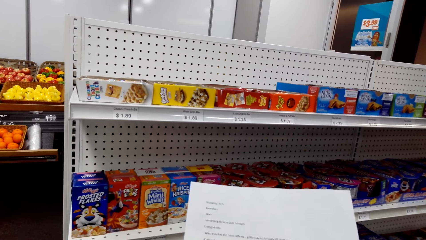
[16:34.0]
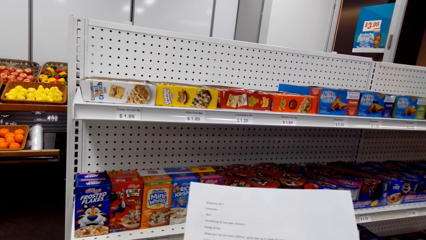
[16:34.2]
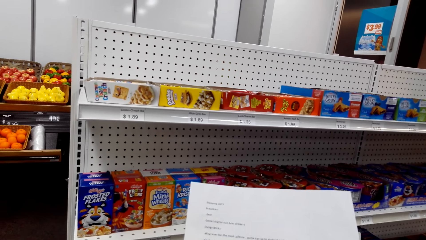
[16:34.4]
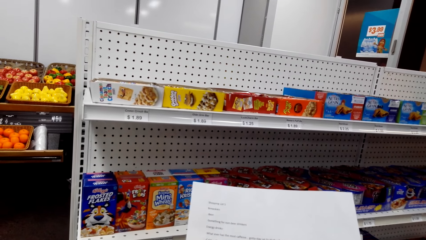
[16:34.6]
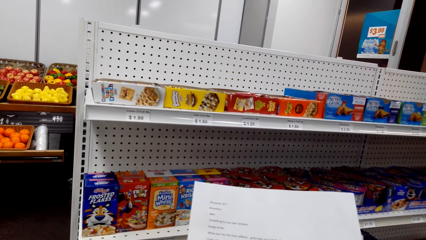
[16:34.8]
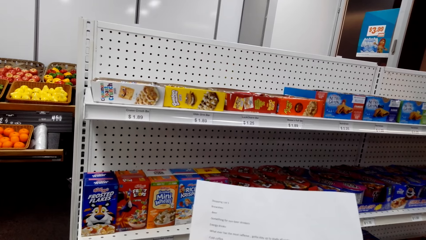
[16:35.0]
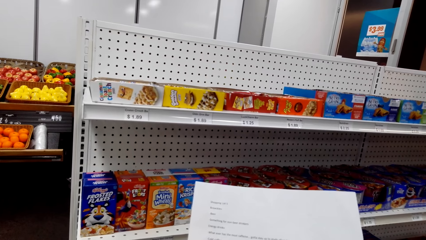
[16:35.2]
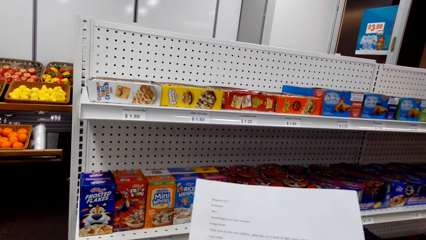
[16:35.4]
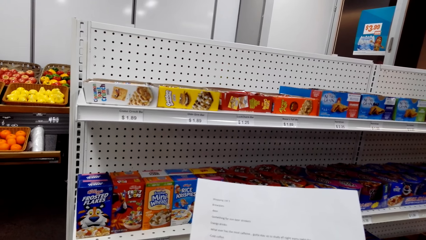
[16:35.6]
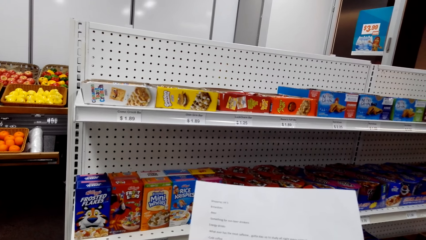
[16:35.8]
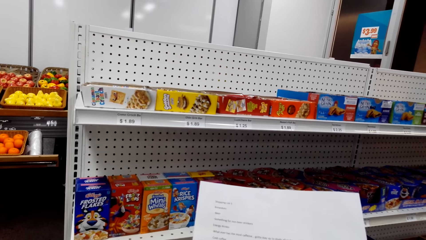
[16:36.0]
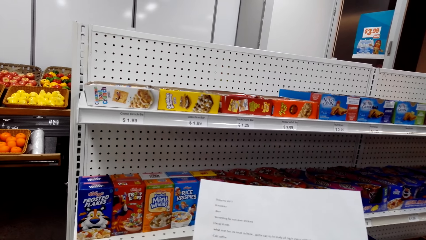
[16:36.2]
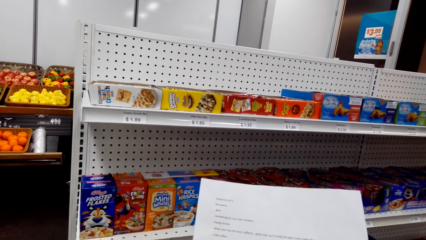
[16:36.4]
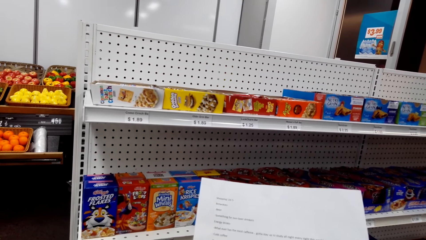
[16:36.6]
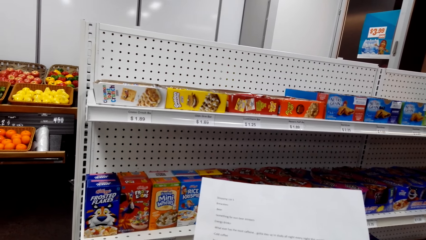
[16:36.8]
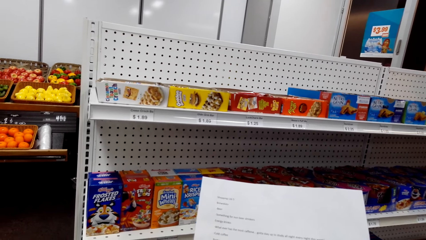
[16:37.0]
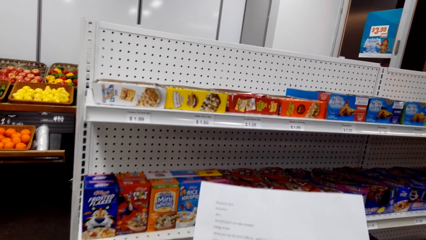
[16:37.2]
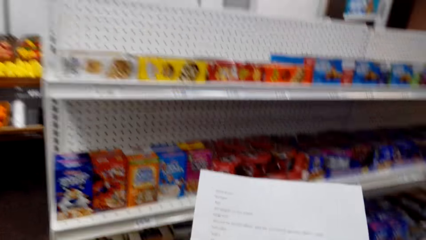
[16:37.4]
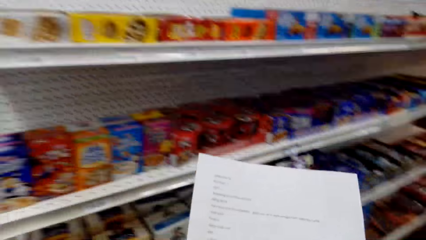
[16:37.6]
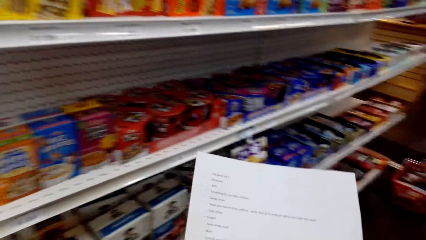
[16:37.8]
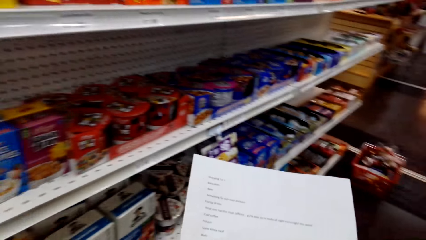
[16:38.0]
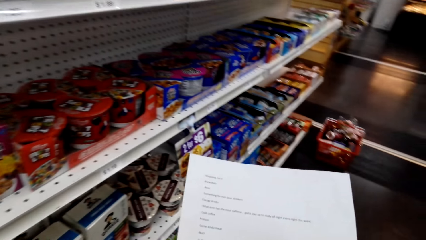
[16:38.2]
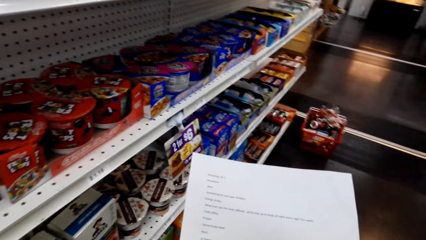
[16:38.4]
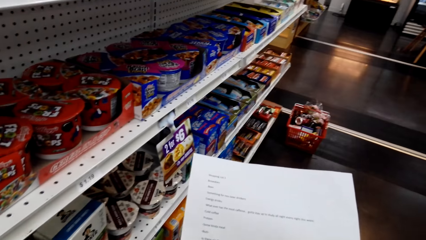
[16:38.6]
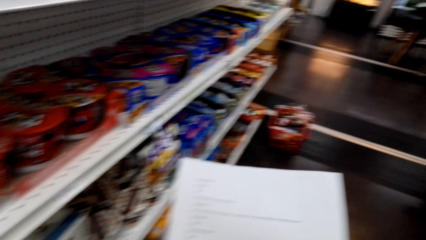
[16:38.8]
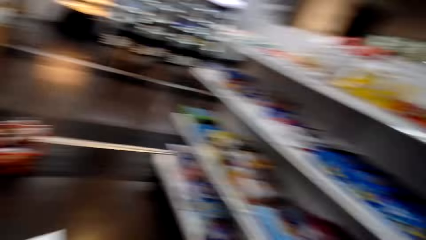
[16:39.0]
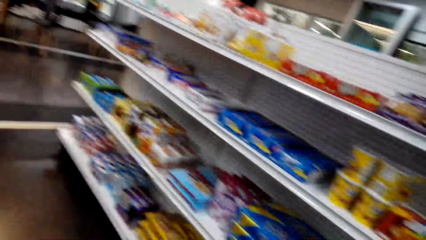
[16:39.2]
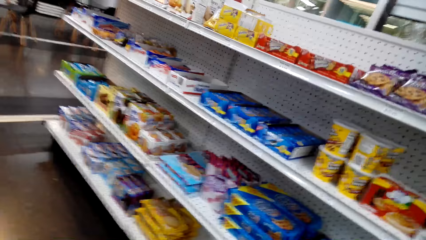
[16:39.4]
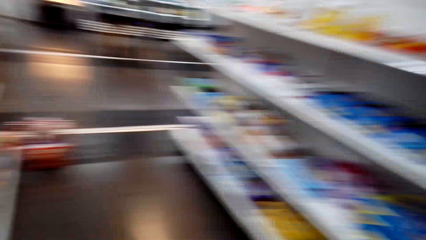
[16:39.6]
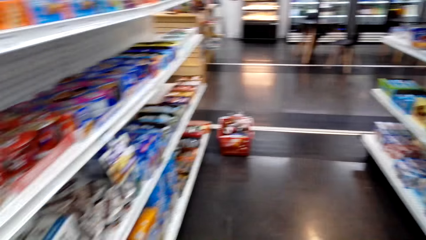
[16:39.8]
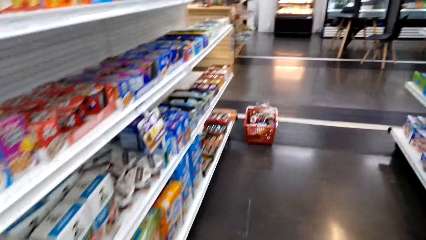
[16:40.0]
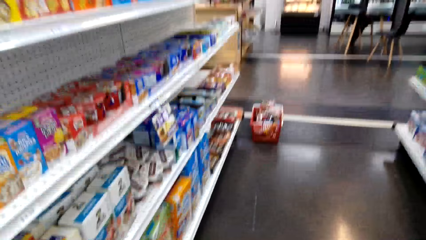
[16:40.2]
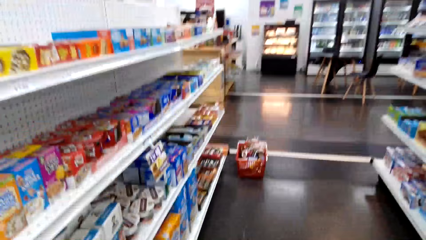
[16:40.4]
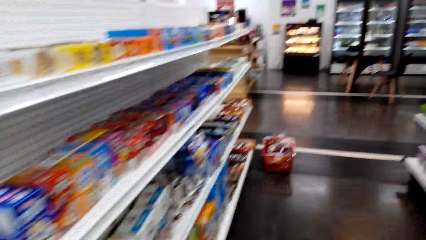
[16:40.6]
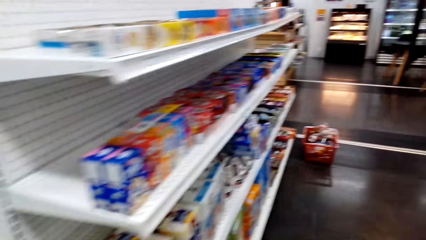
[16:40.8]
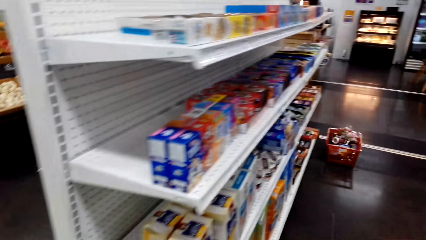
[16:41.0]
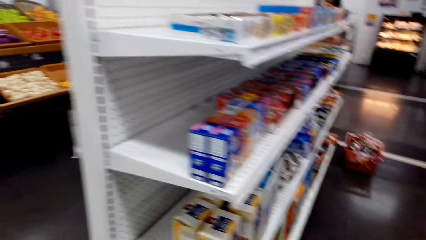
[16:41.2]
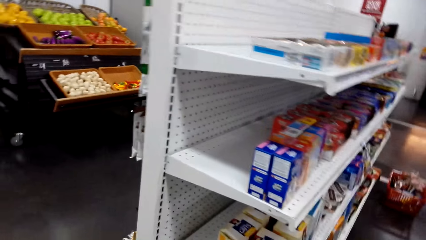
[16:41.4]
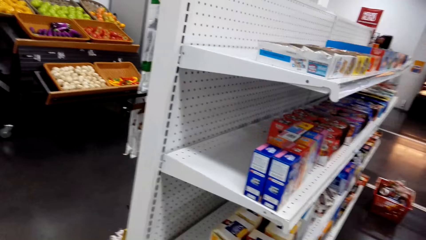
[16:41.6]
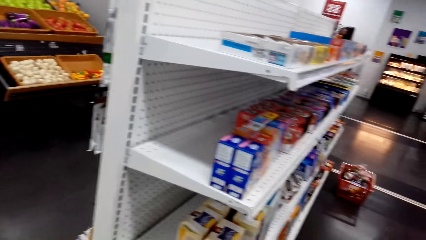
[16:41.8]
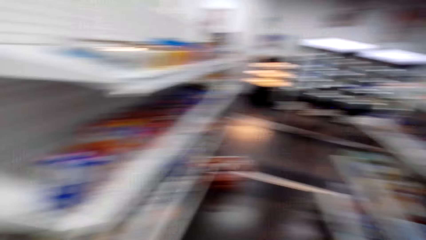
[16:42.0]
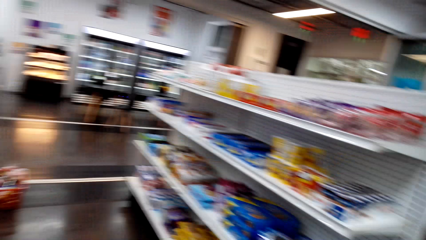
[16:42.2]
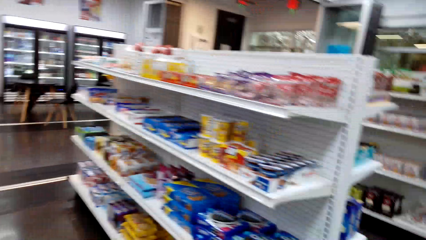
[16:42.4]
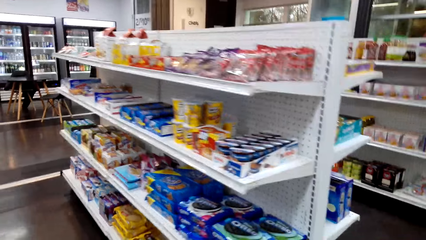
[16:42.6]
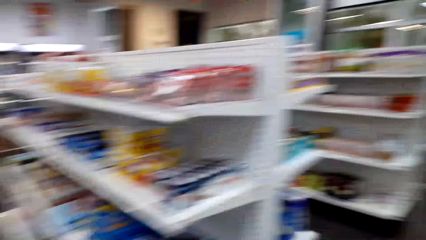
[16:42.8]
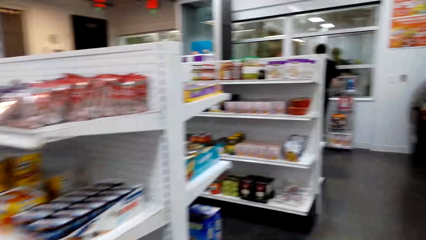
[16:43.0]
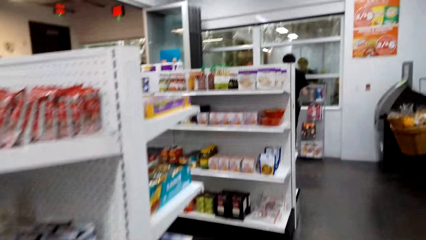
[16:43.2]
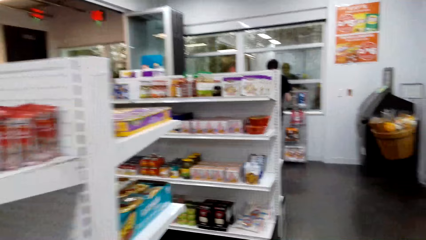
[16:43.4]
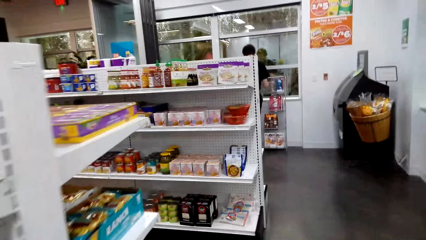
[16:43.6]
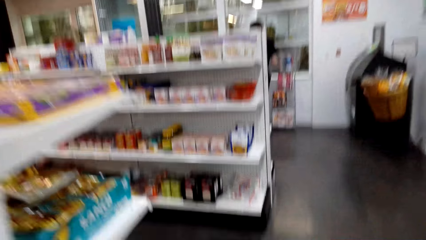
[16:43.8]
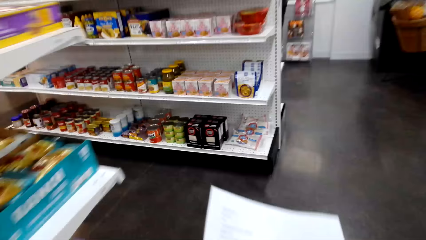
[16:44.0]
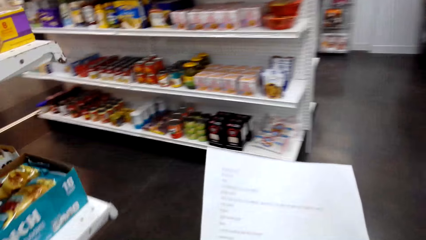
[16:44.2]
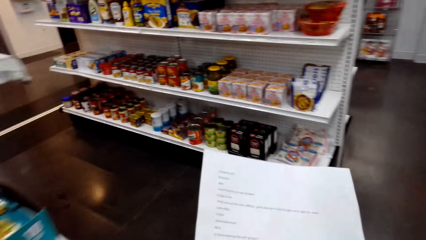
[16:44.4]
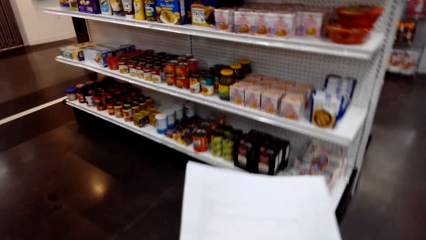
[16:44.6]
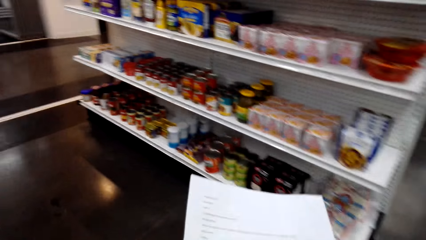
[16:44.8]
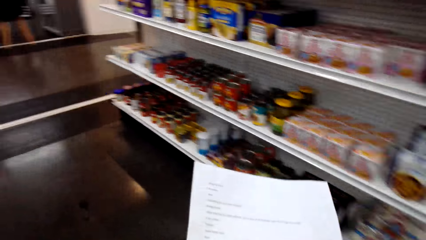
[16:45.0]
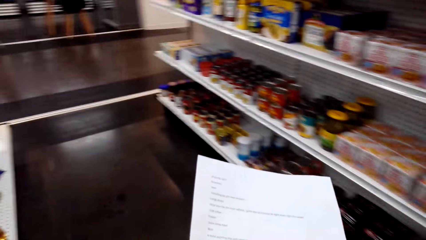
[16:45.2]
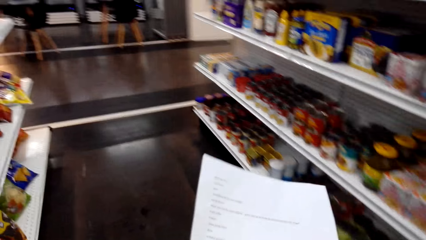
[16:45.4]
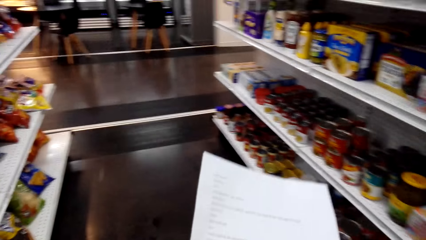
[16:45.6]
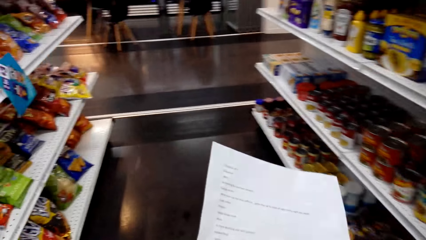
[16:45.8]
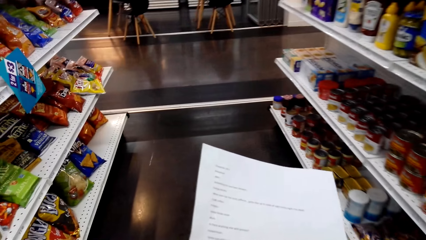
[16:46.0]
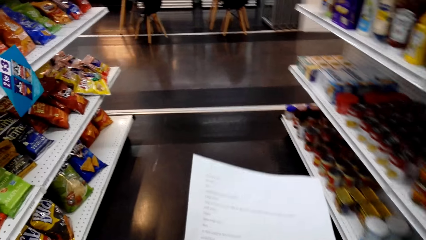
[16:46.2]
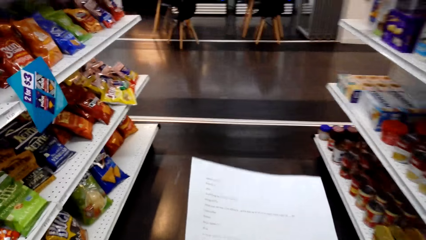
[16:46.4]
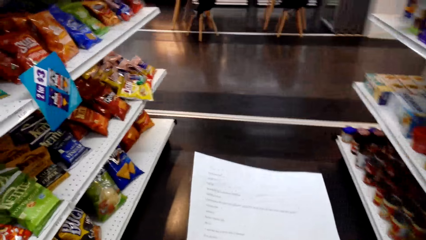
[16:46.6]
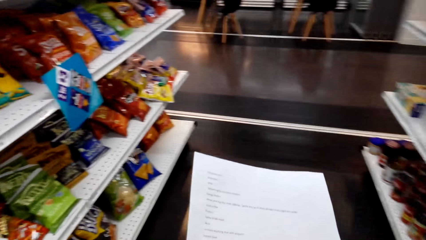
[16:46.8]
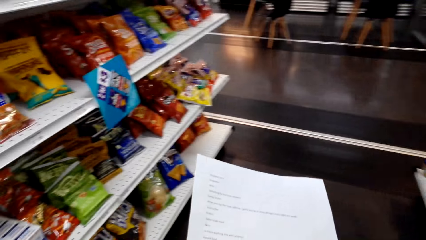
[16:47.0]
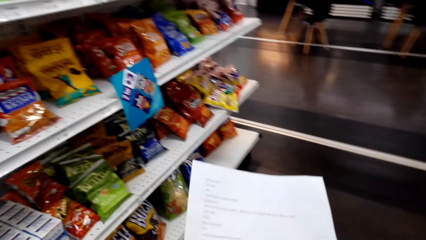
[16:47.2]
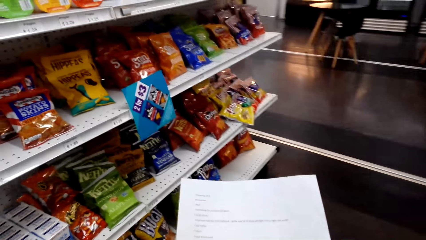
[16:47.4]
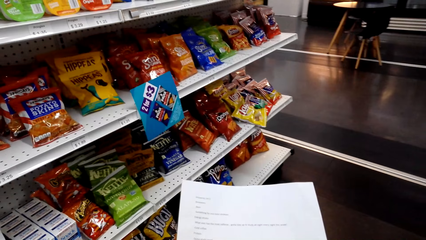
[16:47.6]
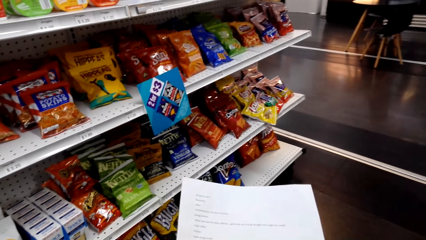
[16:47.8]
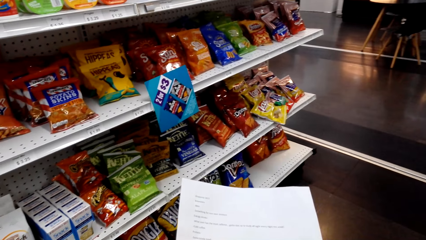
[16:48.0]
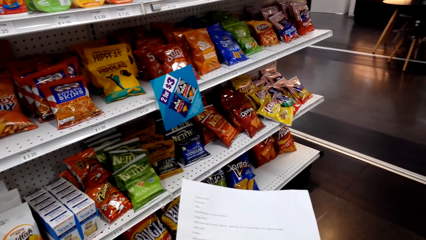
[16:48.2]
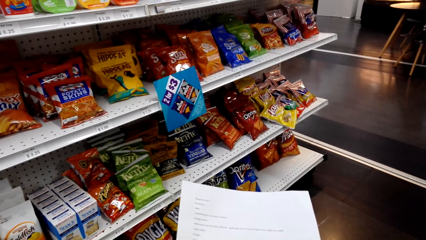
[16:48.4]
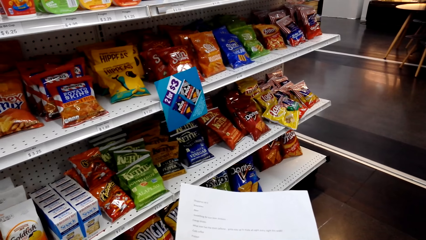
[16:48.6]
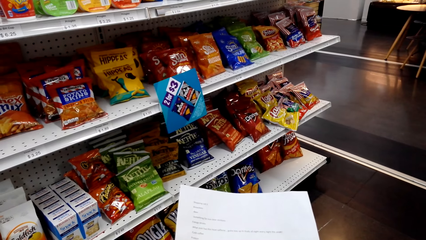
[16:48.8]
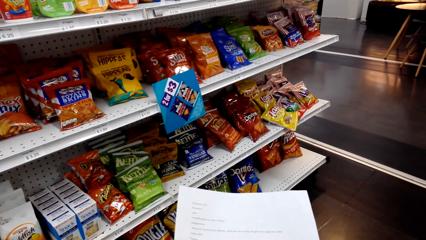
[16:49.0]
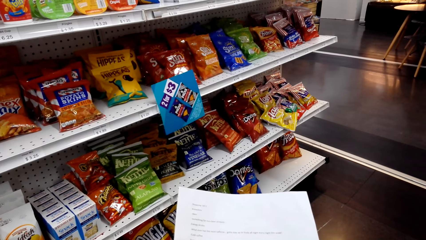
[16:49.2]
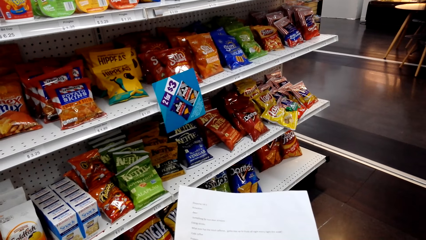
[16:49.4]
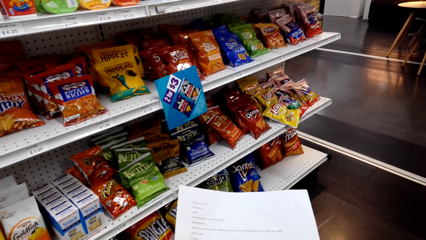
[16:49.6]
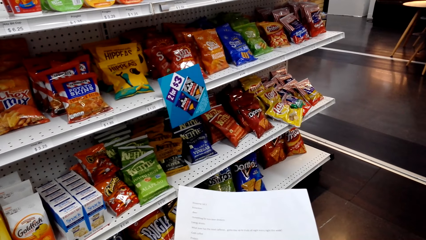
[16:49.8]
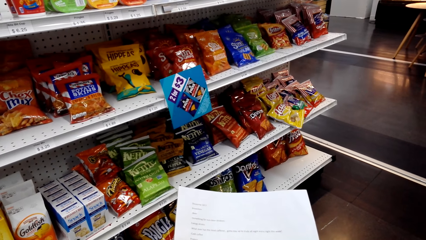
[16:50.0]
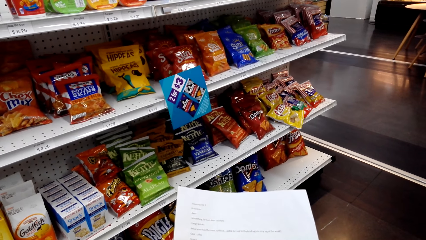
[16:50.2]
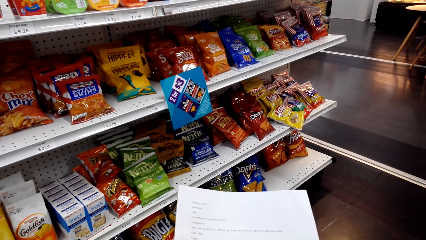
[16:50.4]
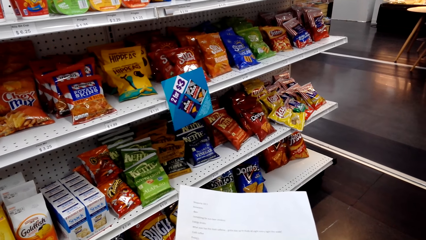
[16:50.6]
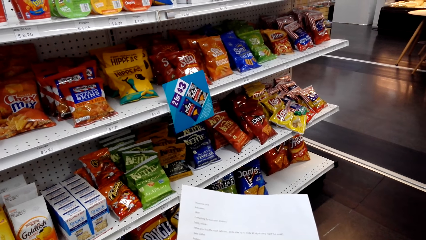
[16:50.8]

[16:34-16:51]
The camera wearer looks around a supermarket. They look at a piece of paper. They look around the supermarket. They walk around the supermarket. They look around the supermarket. They walk around the supermarket. They look around the supermarket. They look at the piece of paper.
